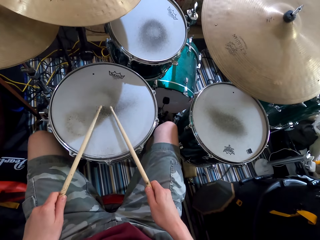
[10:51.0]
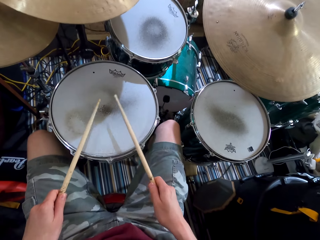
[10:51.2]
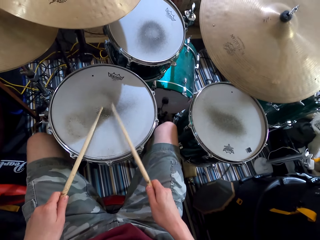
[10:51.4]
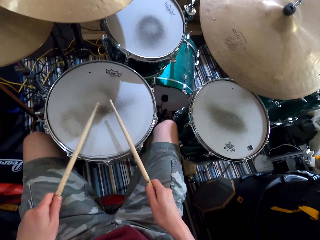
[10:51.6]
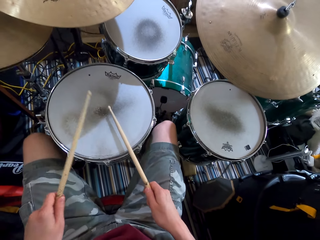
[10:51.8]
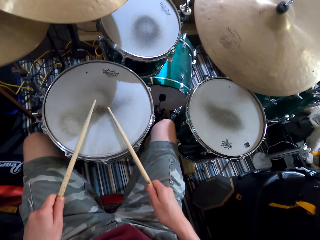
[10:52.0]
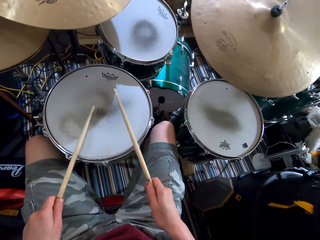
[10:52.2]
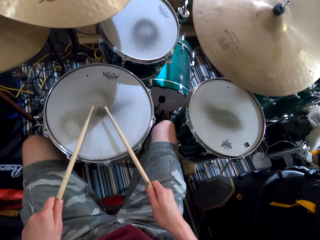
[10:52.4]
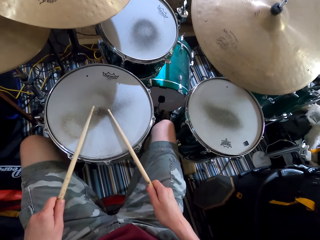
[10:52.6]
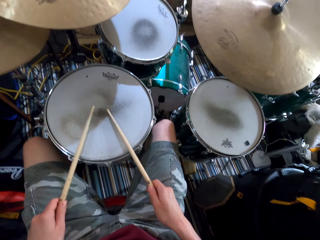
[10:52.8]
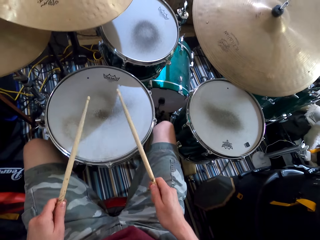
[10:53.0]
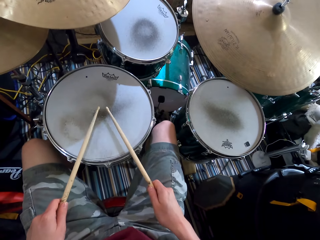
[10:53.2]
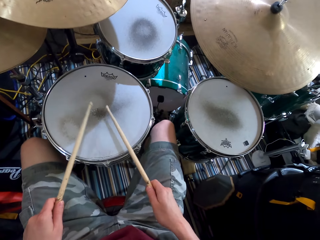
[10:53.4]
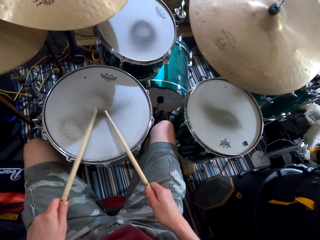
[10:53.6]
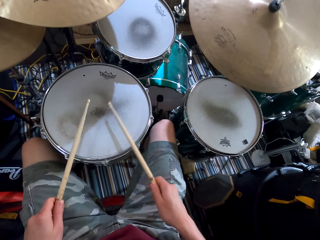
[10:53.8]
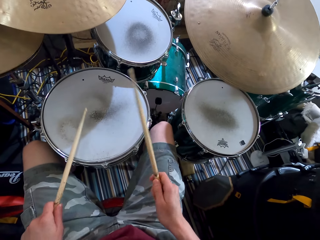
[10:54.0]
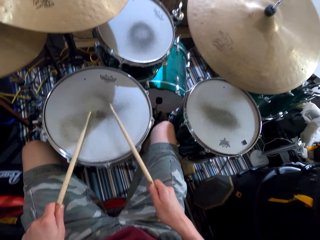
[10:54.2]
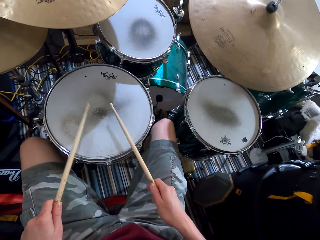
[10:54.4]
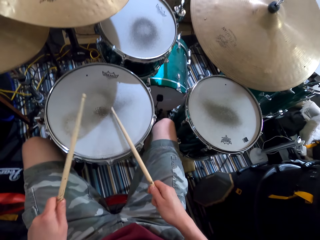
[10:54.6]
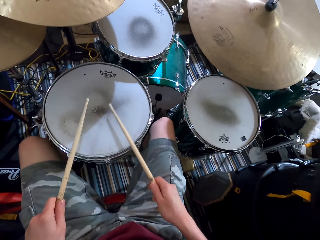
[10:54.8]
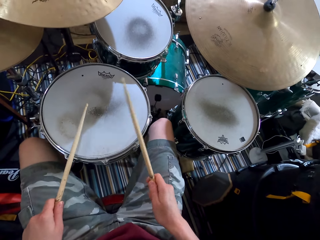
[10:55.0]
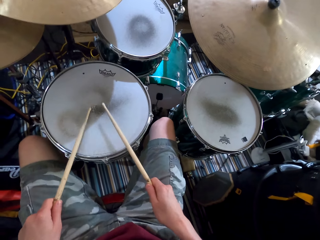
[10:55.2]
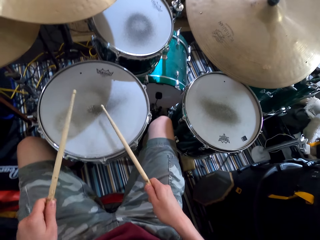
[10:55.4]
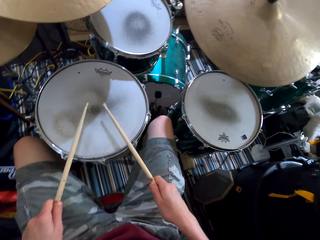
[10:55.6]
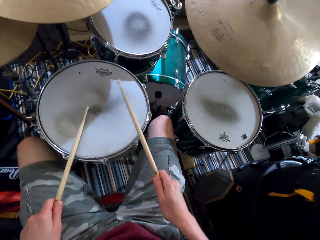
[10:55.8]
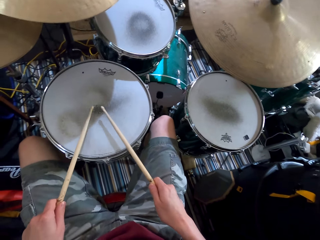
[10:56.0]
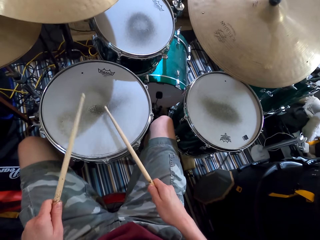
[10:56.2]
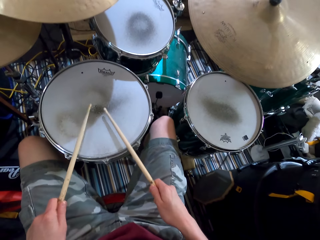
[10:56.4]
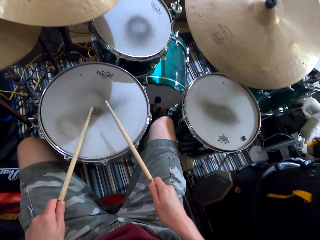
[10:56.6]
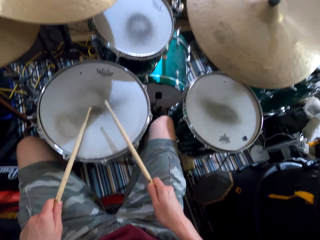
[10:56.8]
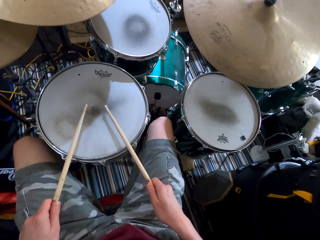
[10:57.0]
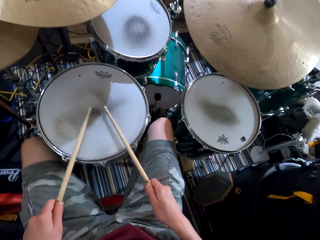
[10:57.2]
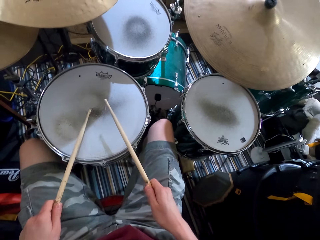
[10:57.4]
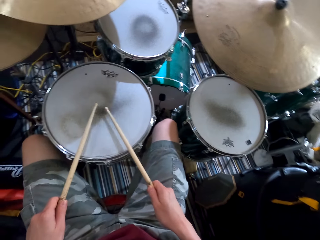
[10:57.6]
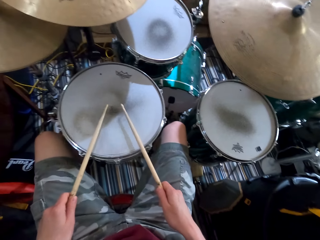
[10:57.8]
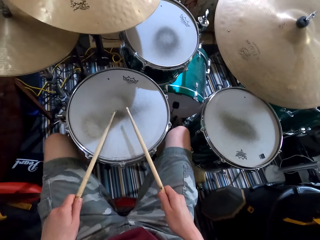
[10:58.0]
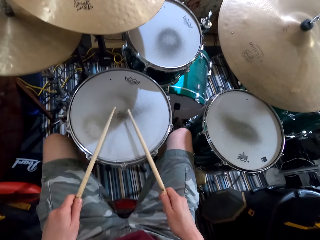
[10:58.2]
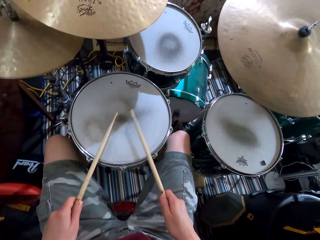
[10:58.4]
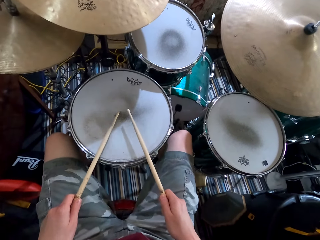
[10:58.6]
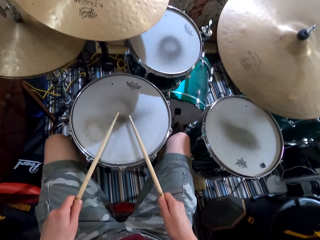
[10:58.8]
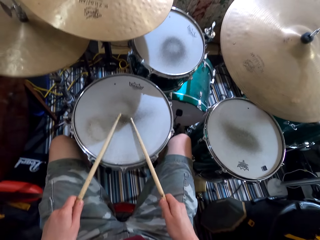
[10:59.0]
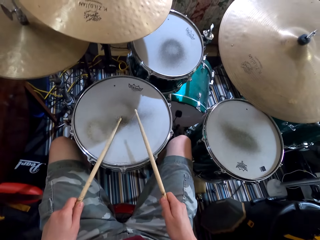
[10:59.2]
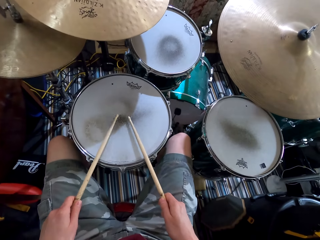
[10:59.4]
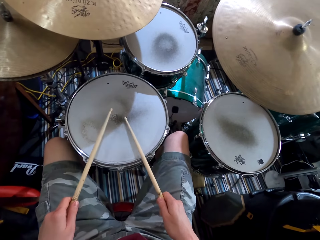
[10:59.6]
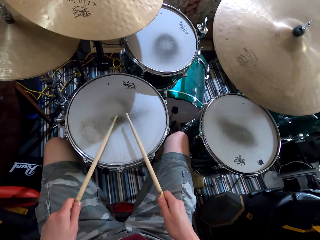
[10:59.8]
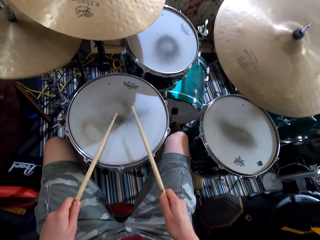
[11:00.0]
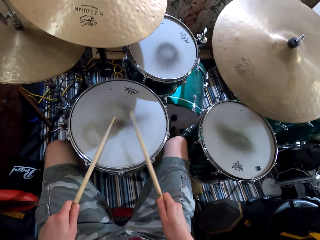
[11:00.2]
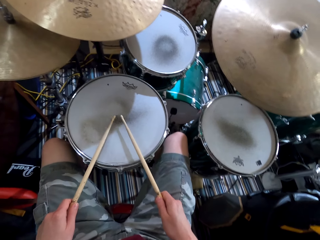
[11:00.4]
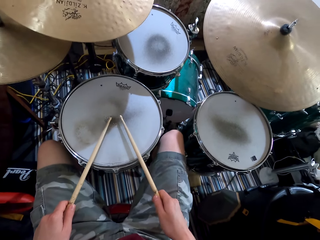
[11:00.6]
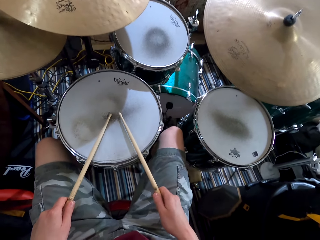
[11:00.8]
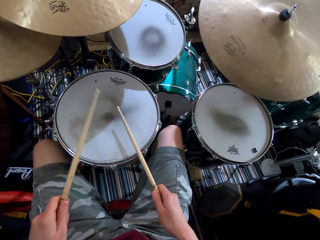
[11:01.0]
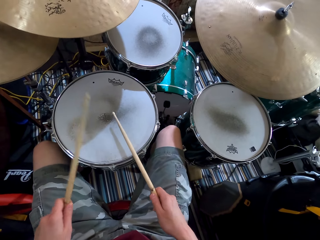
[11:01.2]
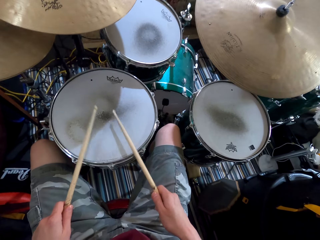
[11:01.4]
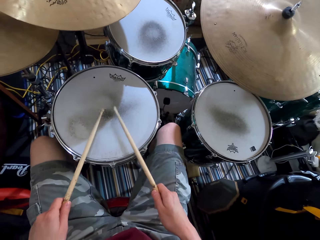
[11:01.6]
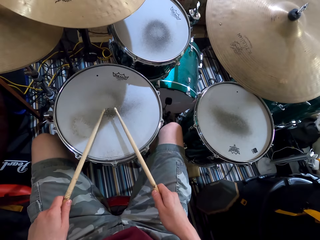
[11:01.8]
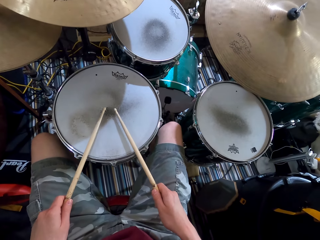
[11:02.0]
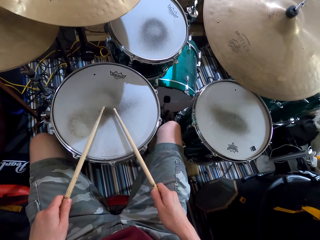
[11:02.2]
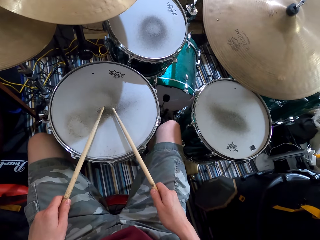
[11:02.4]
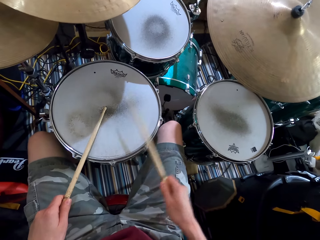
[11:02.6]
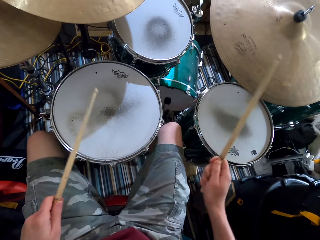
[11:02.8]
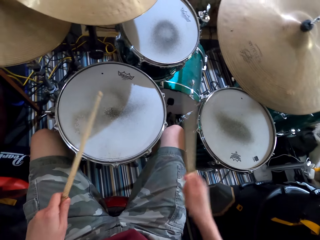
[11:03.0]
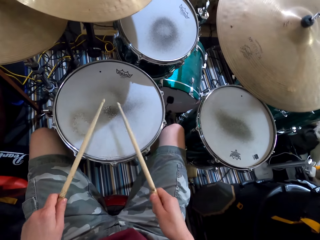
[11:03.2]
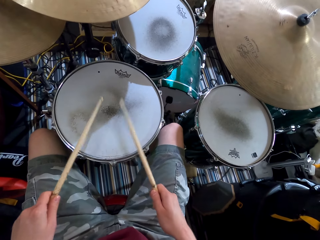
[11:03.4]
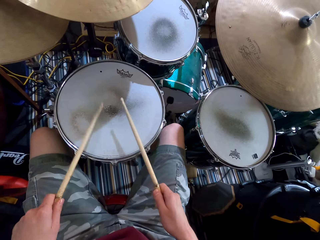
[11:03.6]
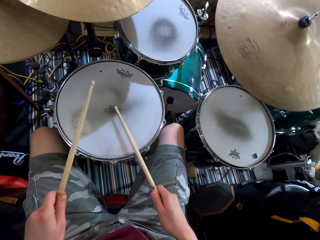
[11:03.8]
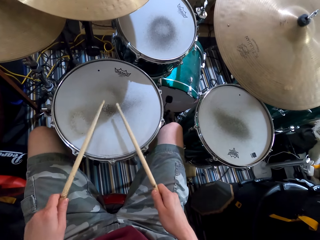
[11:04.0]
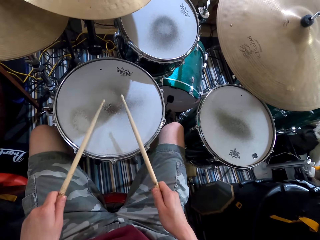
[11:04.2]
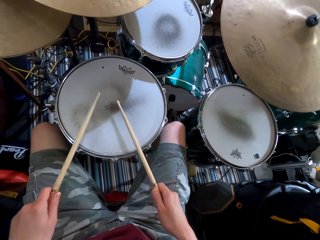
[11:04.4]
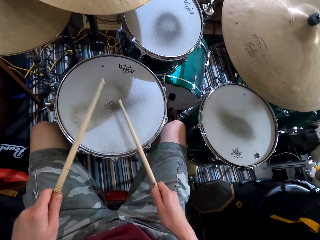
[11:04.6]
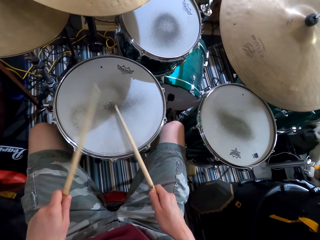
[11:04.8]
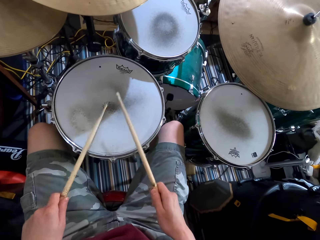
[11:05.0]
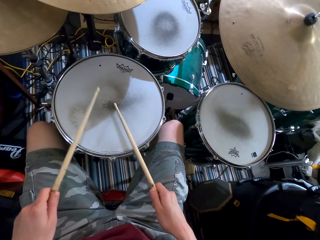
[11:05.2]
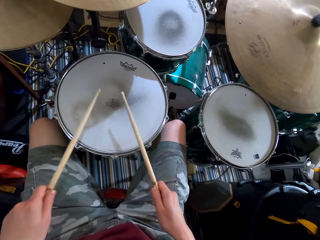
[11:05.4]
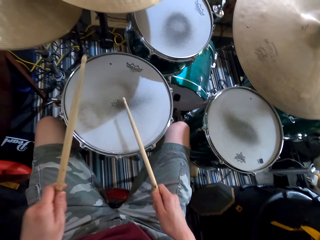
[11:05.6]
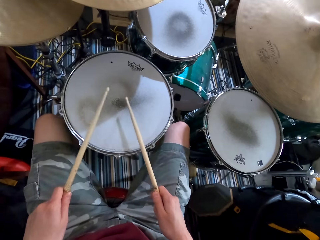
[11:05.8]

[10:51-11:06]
The camera wearer plays the drums. They shake their legs. They play the drums. They shake their legs. They play the drums. They shake their legs. They play the drums. They shake their legs. They play the drums. They lift one drum stick. They play the drums.

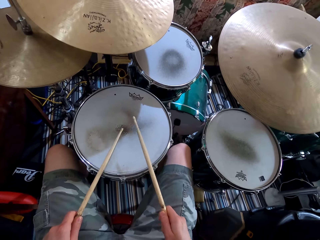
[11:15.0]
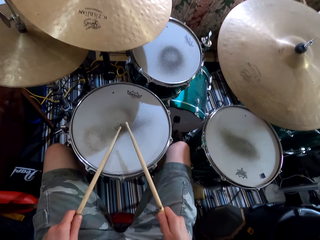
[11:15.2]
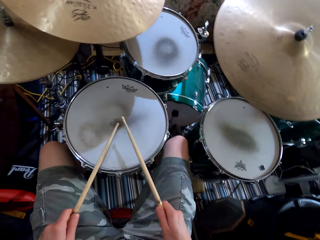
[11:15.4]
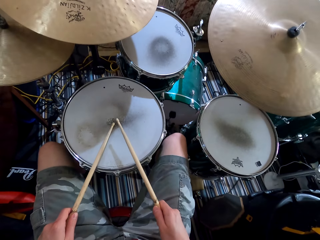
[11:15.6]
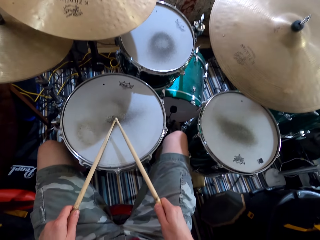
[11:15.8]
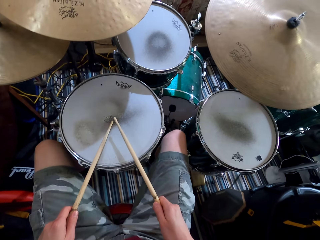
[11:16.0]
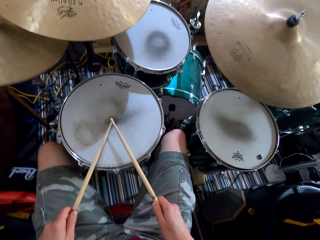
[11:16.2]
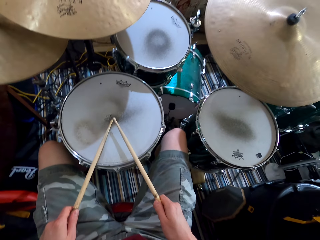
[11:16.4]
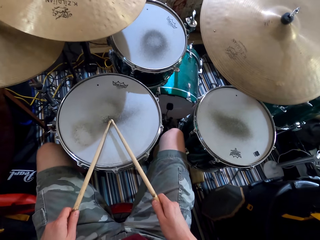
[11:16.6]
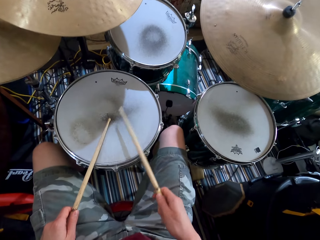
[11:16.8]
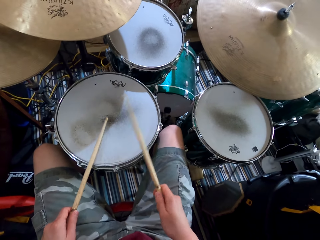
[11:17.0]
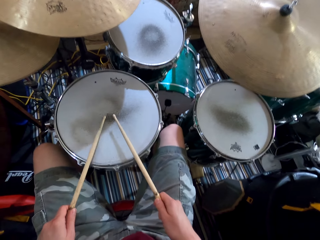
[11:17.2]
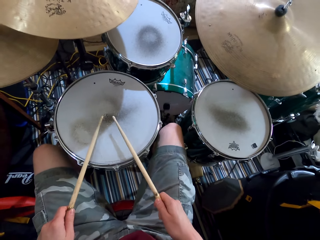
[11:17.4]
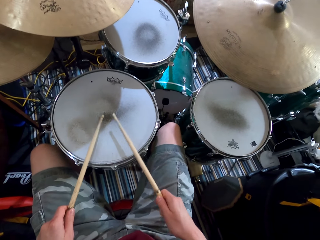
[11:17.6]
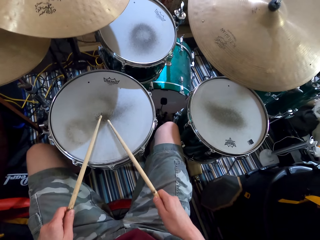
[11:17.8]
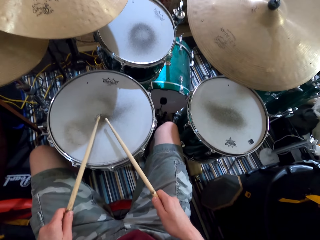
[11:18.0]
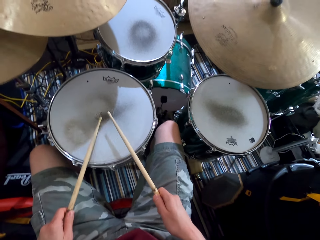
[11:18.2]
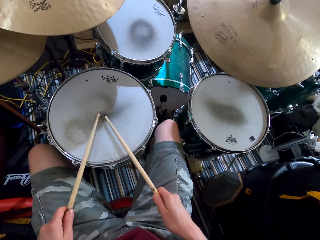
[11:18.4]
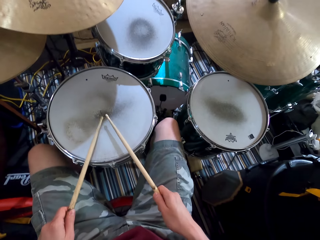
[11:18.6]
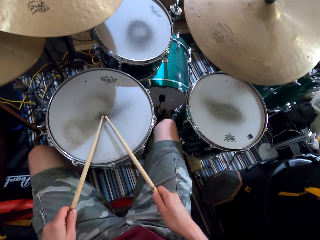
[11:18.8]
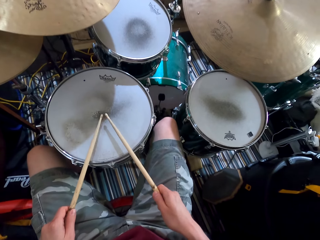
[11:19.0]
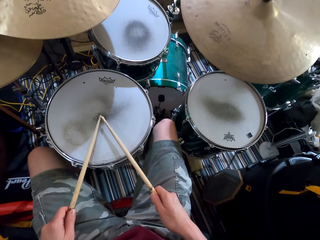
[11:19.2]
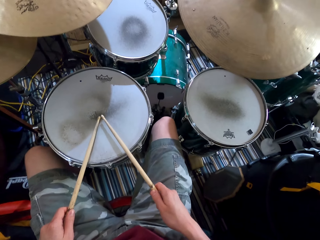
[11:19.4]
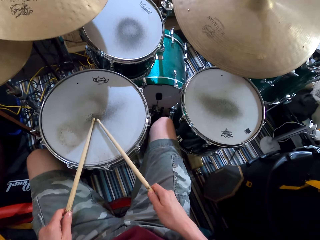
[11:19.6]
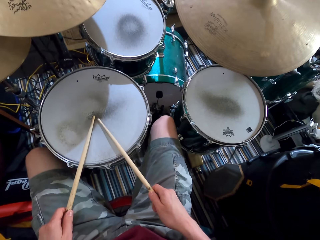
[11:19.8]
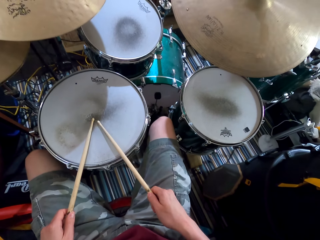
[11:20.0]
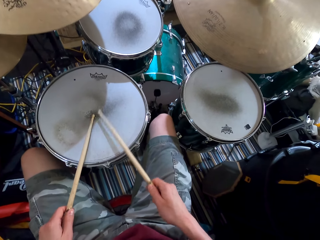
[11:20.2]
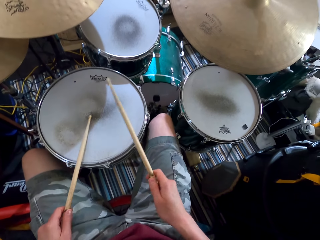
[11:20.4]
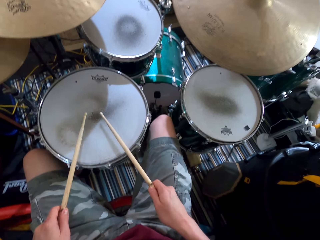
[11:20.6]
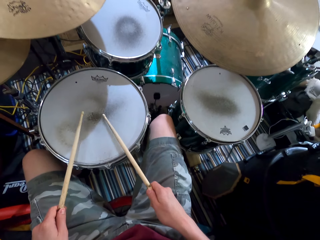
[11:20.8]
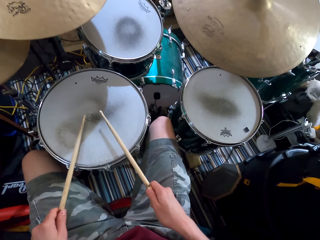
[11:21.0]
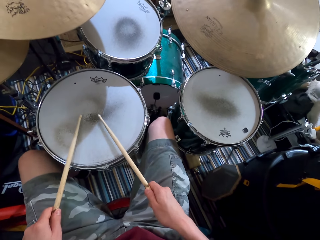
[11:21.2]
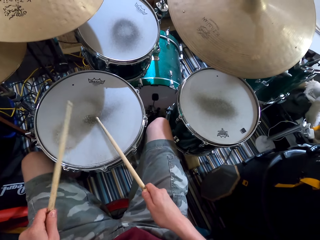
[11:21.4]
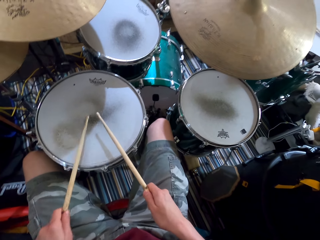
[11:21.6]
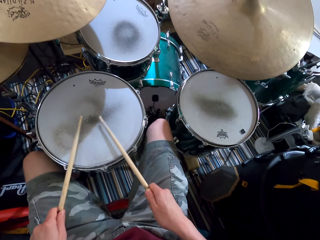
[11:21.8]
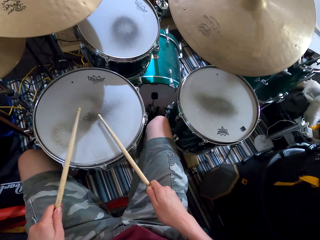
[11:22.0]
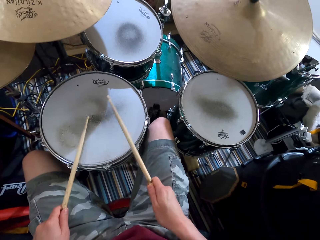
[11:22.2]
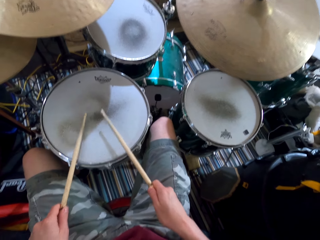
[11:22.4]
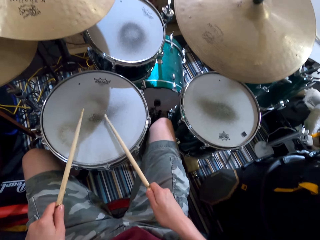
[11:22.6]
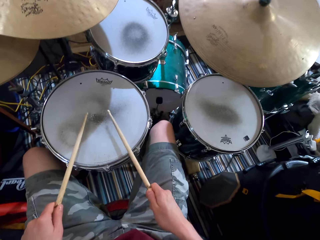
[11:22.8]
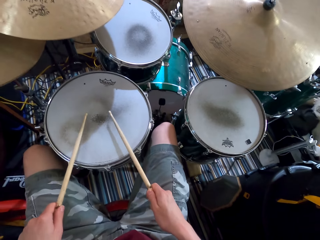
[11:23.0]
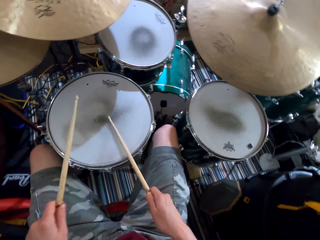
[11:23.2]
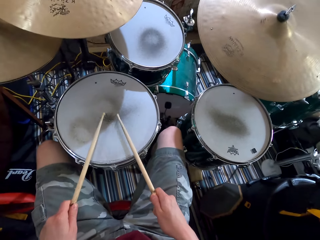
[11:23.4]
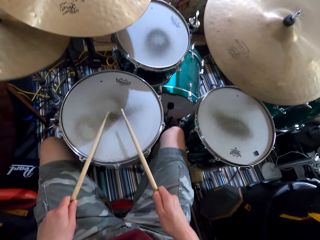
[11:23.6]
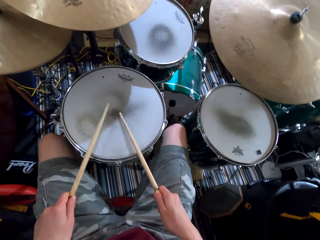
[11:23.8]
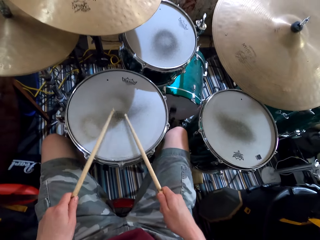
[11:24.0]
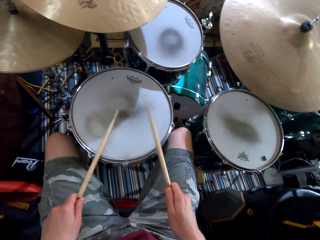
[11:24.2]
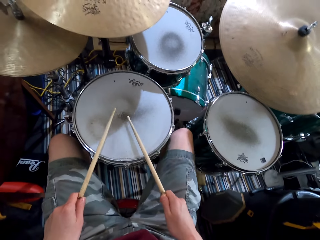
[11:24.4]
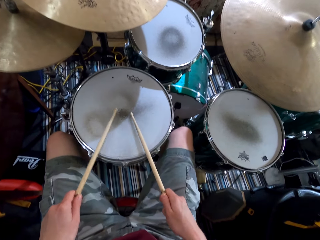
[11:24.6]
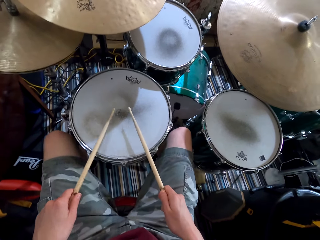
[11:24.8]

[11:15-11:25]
The camera wearer shakes legs. They play the drums. They shake legs. They play the drums. They step on the drum machines. They play the drums.
